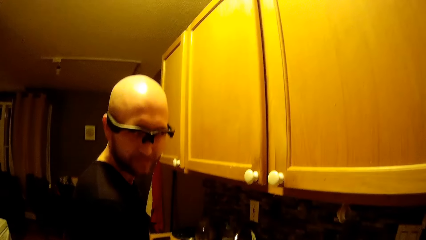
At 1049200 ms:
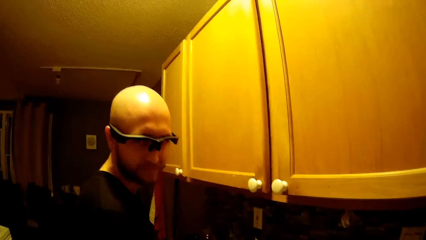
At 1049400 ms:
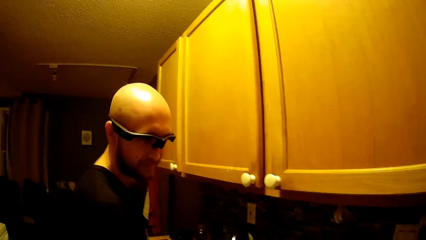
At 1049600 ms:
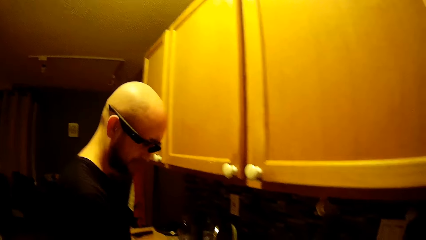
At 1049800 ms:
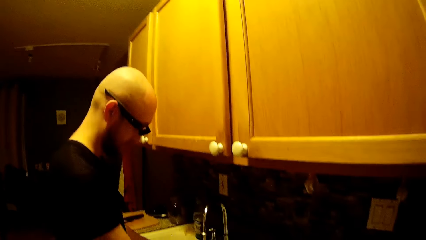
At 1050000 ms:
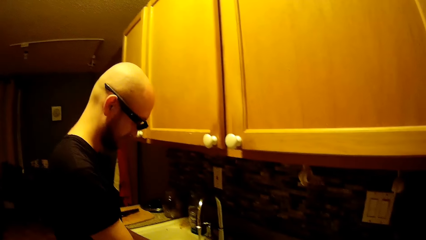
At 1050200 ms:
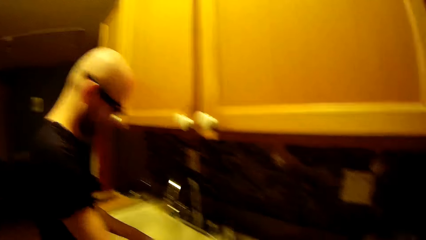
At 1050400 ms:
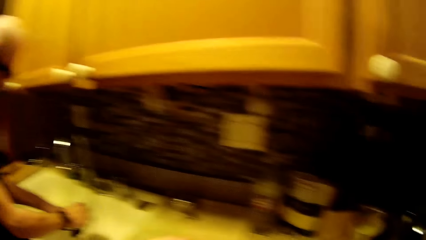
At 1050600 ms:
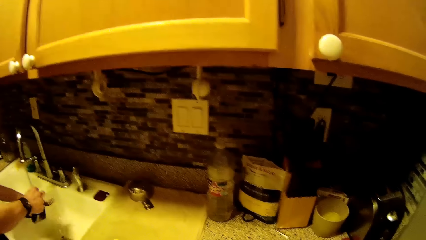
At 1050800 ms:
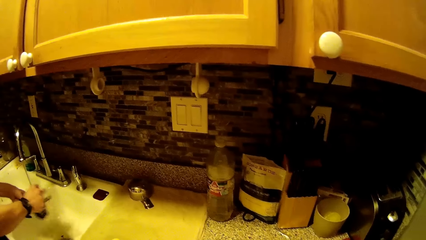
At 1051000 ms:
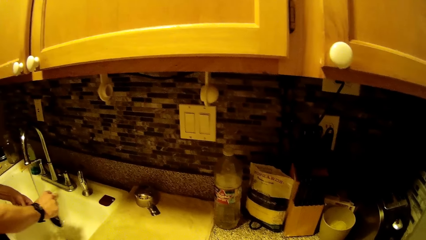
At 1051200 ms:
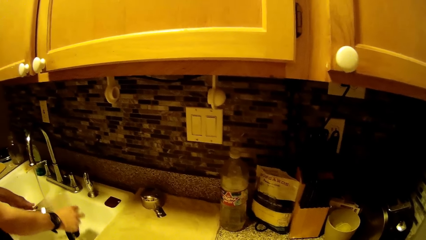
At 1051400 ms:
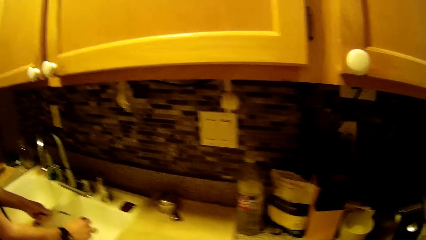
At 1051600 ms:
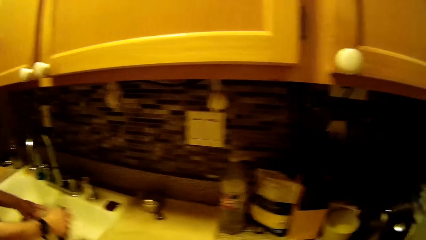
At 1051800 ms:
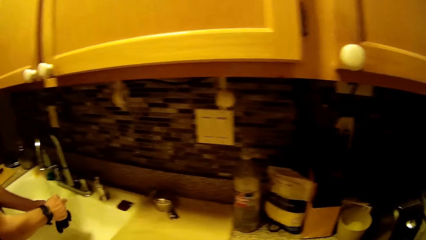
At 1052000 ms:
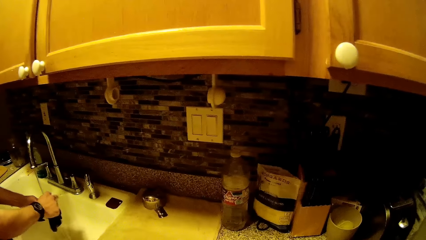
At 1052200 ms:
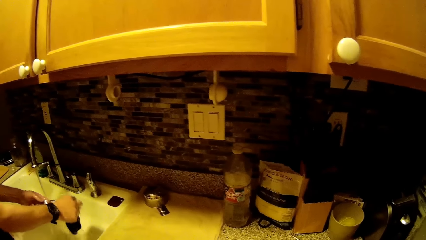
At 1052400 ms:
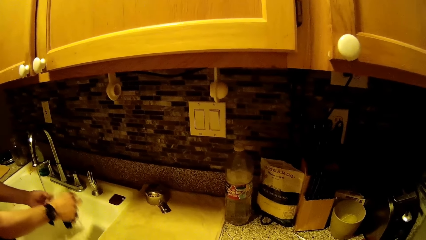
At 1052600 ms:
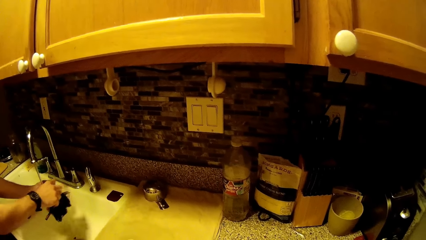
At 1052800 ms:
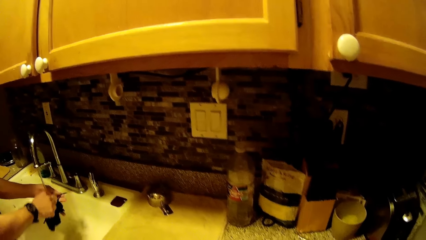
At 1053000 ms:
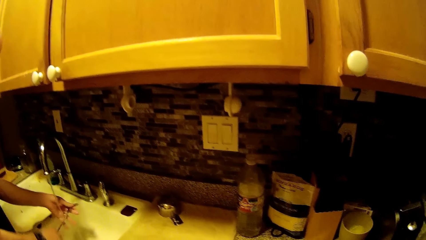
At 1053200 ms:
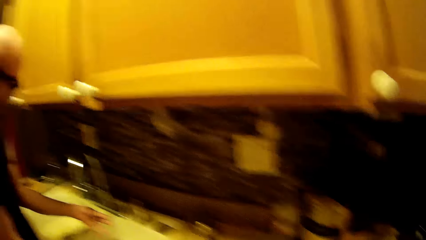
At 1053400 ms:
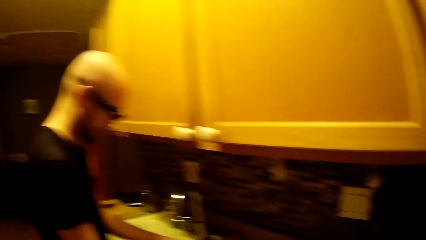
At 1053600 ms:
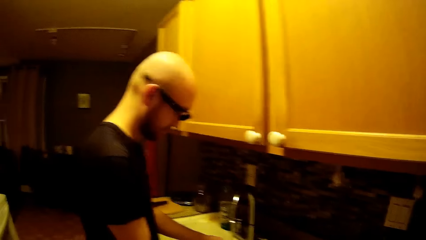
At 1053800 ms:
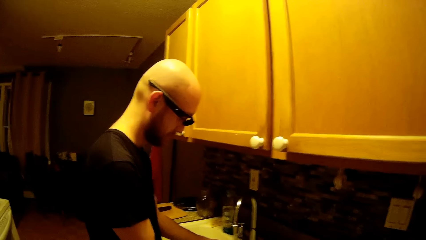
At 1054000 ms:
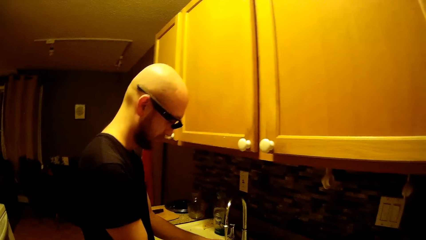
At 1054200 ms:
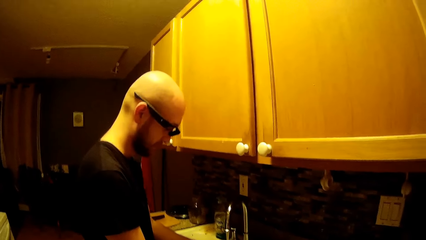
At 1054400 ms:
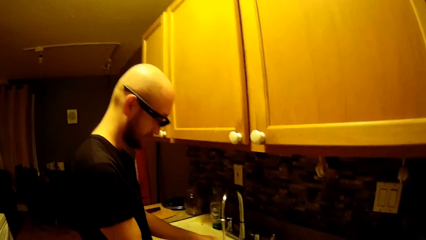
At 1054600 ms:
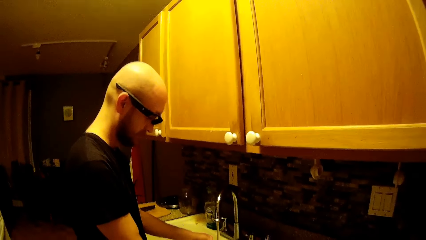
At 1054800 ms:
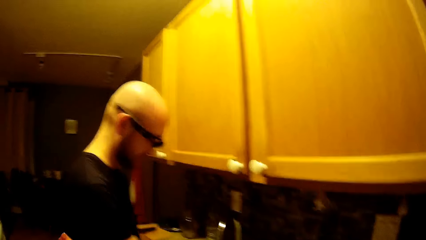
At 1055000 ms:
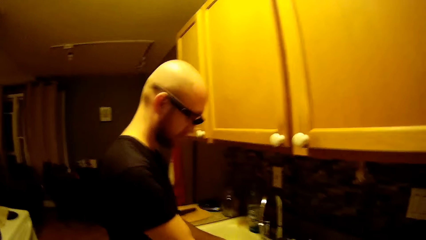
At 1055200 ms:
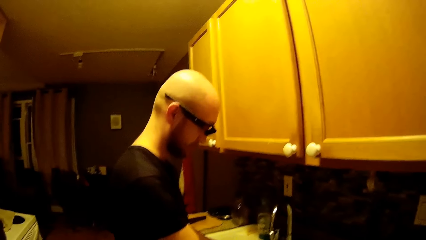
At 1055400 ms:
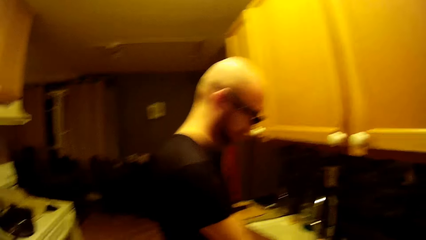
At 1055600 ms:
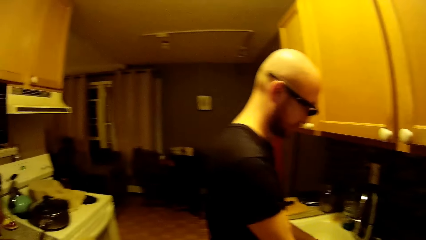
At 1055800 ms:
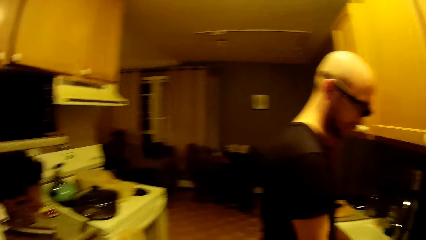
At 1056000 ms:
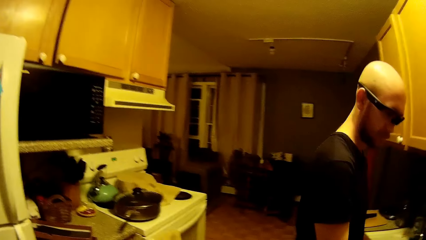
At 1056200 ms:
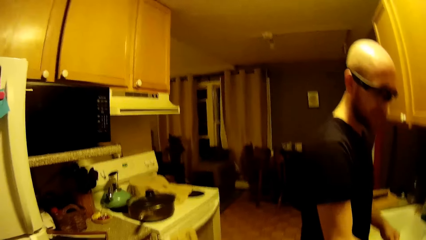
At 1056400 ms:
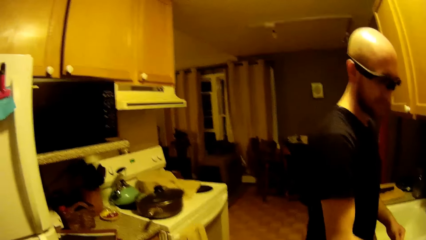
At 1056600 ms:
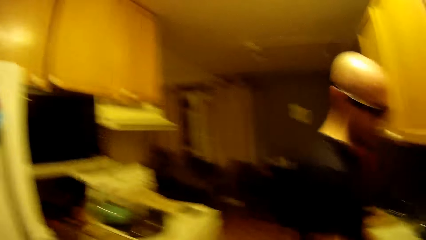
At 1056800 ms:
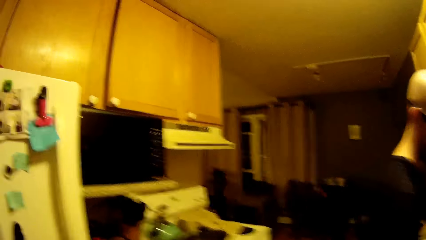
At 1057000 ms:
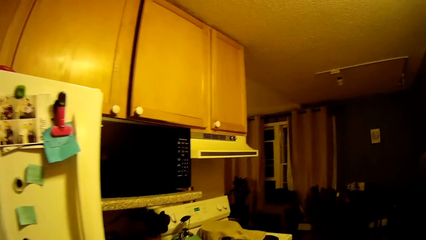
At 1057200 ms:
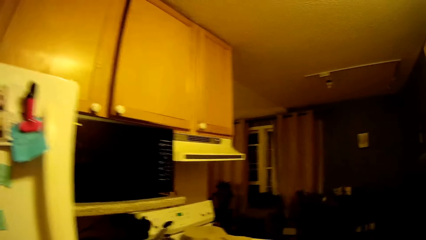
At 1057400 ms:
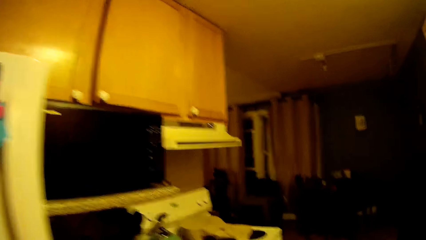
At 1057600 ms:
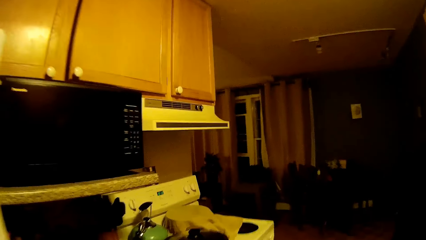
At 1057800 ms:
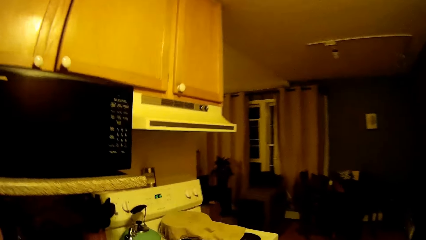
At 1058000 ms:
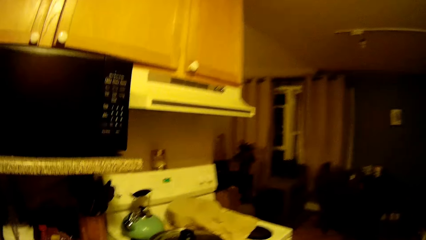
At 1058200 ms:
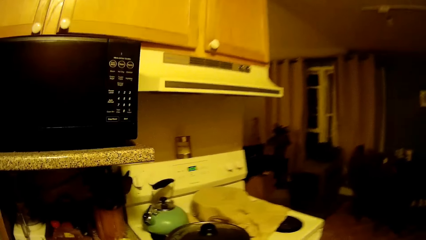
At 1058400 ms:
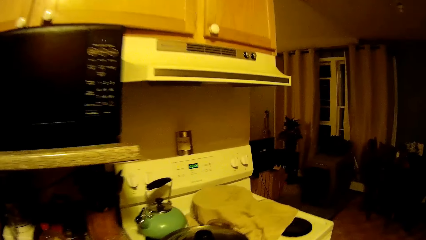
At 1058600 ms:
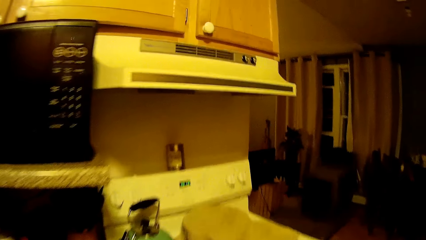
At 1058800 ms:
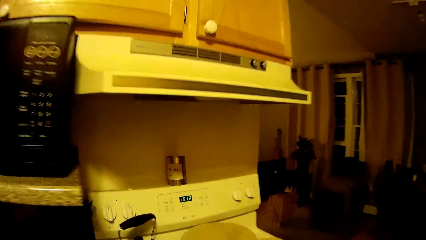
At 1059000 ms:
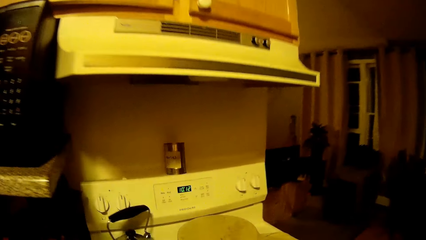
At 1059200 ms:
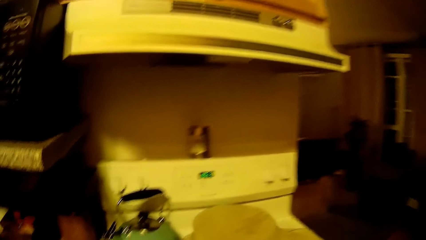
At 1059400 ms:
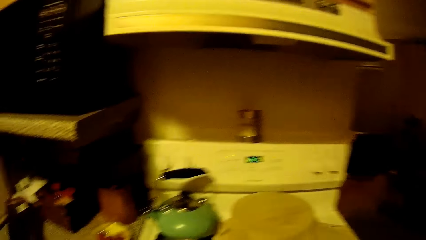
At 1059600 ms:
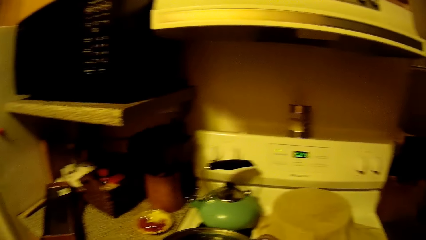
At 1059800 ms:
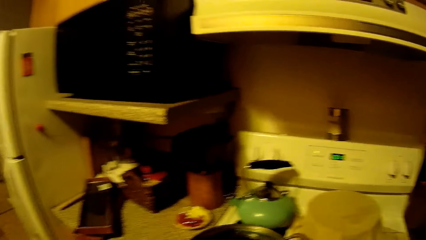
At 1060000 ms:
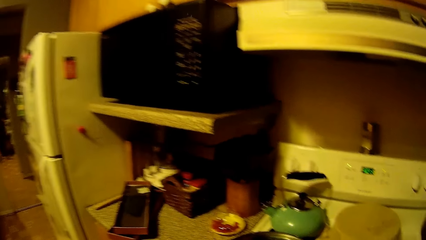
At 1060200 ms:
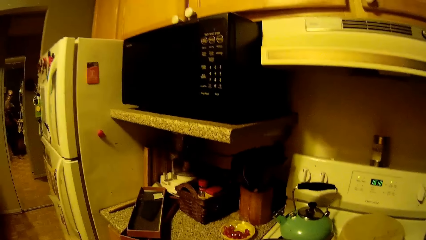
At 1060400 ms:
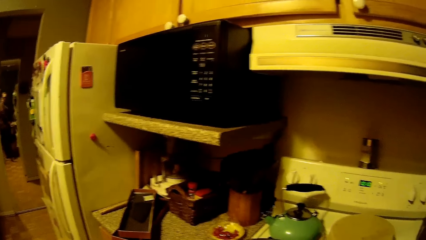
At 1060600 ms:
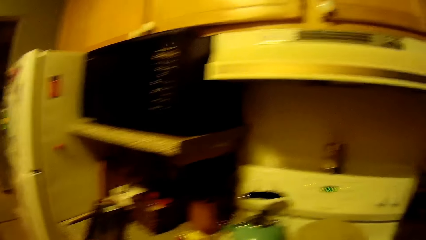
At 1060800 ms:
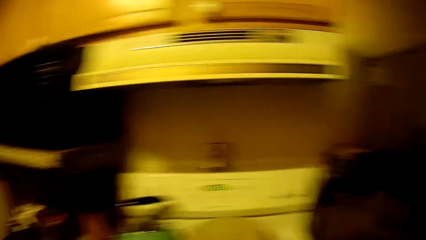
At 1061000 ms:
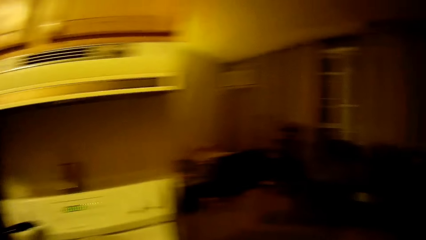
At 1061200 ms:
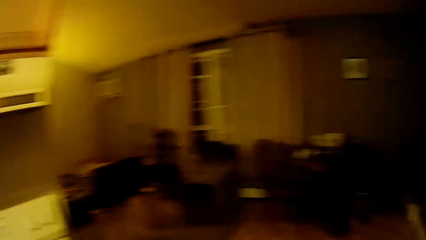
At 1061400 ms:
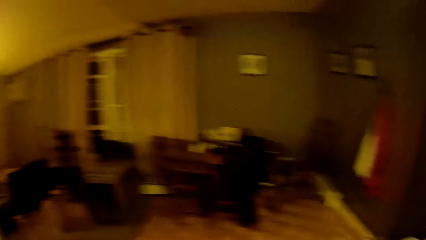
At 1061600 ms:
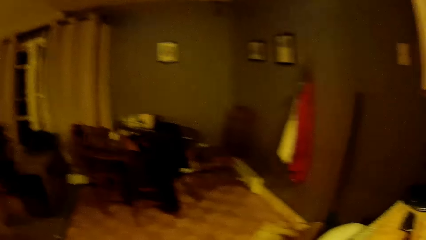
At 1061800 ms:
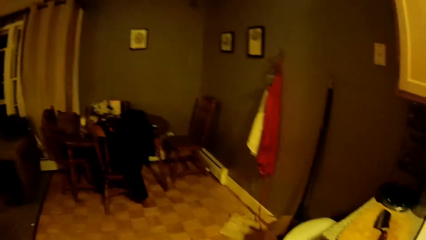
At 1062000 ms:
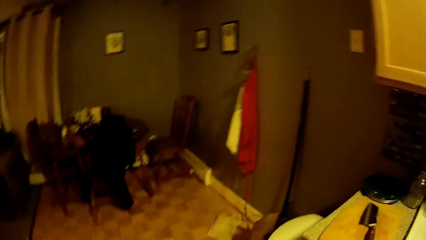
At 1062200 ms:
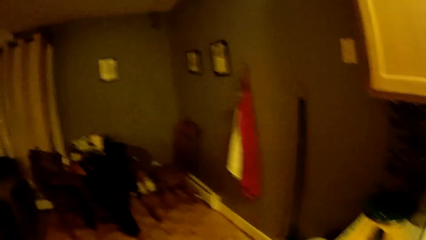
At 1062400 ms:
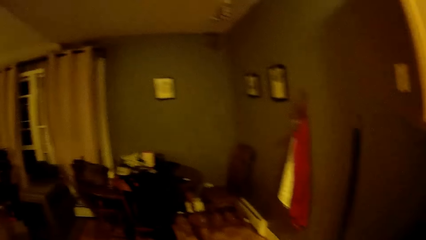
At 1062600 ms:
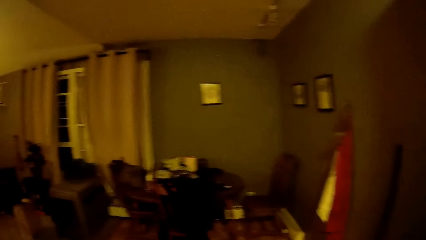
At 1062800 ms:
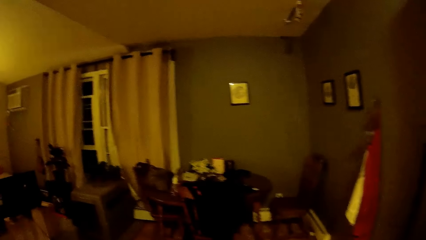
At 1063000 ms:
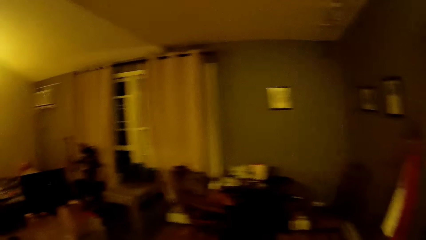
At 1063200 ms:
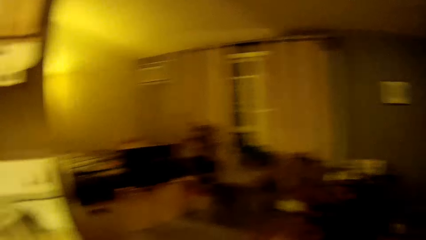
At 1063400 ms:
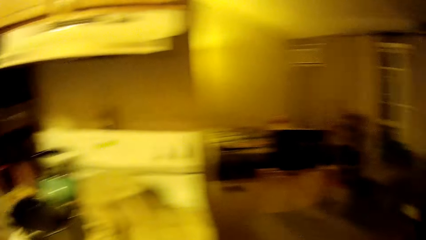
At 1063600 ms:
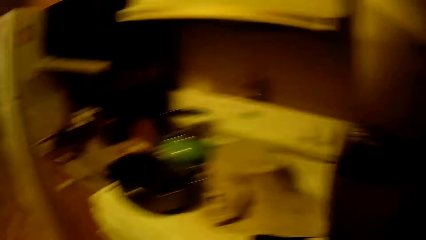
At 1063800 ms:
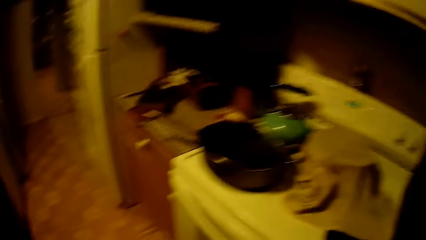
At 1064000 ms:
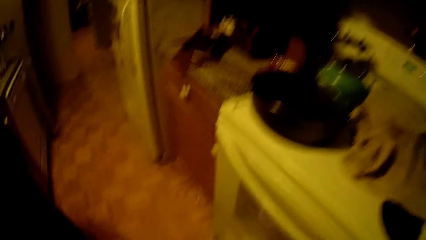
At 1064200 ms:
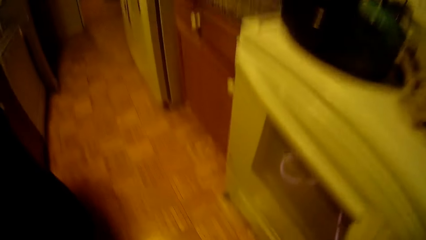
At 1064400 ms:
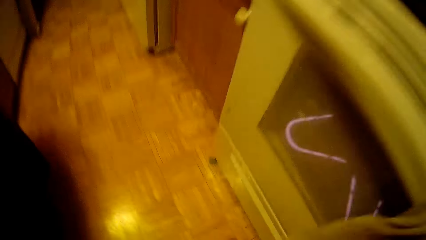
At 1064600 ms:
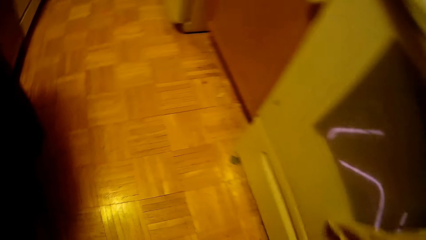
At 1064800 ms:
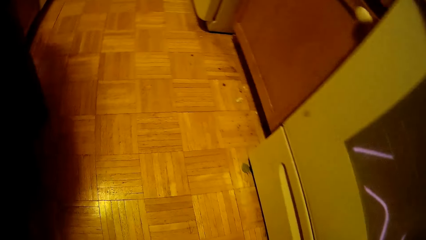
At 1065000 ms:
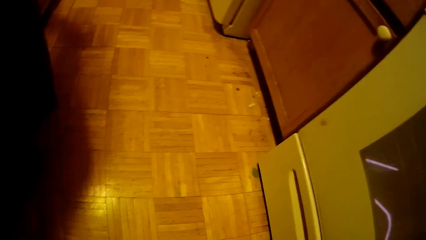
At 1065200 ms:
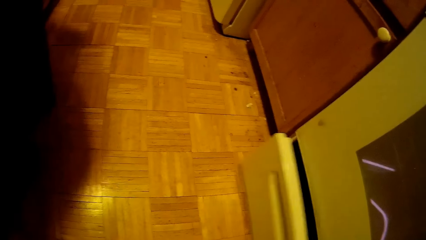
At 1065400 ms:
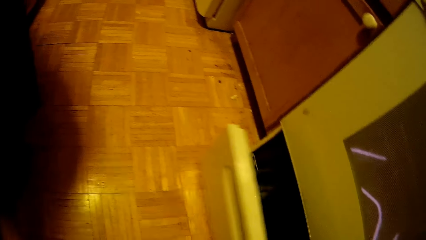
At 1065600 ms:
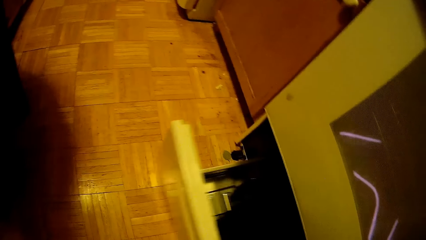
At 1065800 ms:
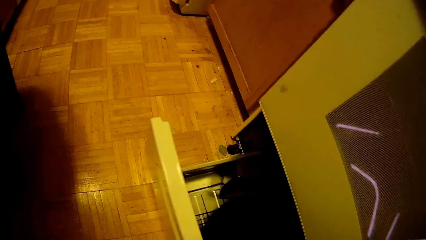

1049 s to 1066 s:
The camera wearer looks at a man. The man washes utensils. The man speaks to the camera wearer. The camera wearer speaks to the man. She looks at the man. She walks. The man speaks to the camera wearer. The camera wearer looks around. She speaks to the man. She looks around. She speaks to the man. She pulls a drawer with her right hand.
